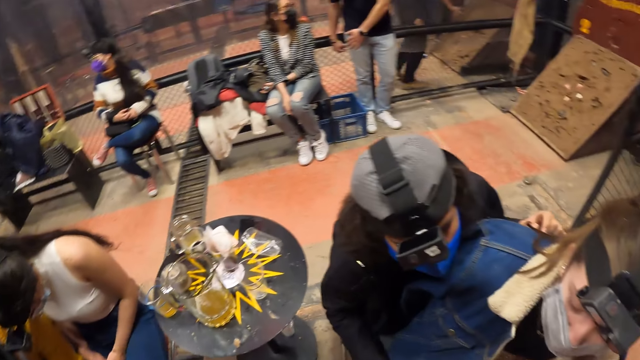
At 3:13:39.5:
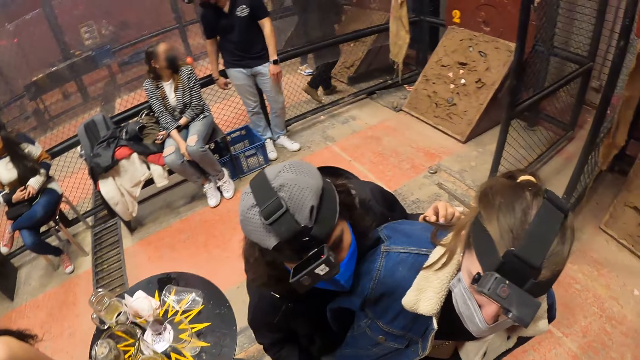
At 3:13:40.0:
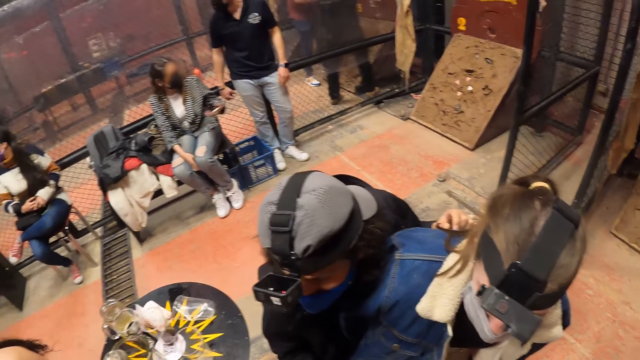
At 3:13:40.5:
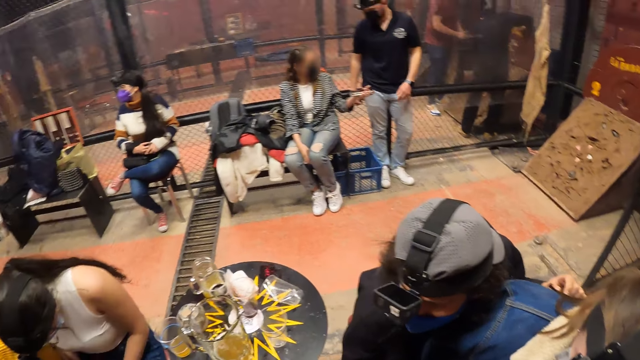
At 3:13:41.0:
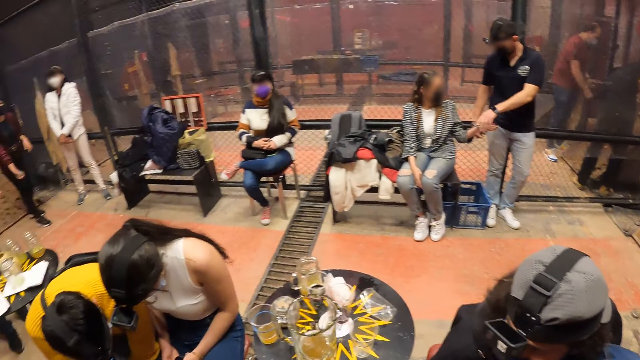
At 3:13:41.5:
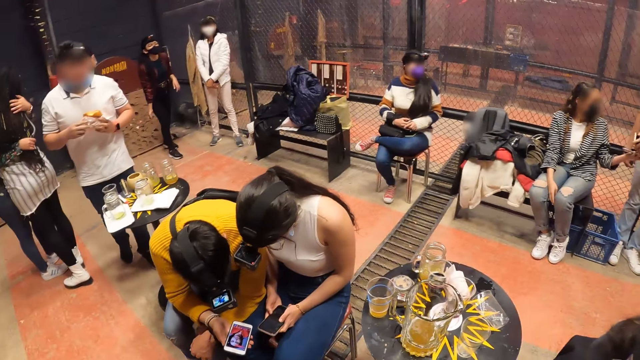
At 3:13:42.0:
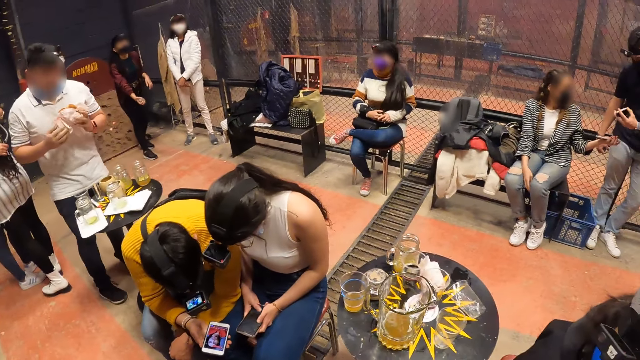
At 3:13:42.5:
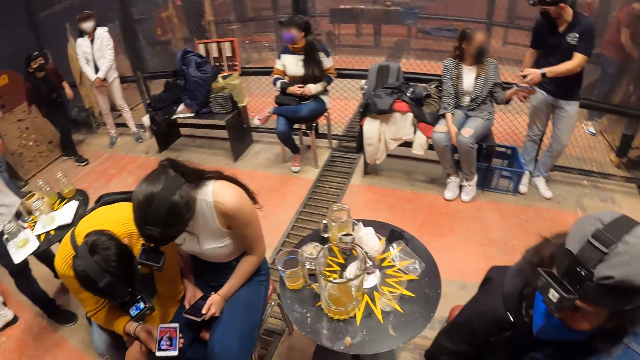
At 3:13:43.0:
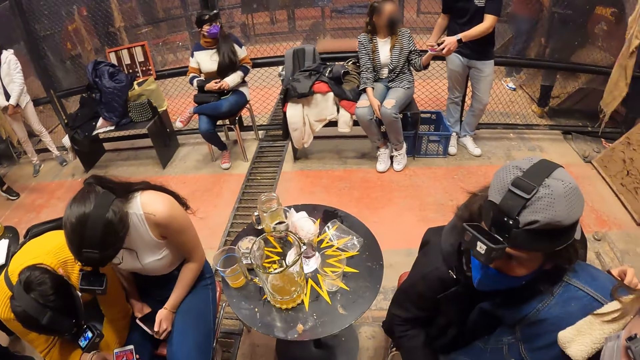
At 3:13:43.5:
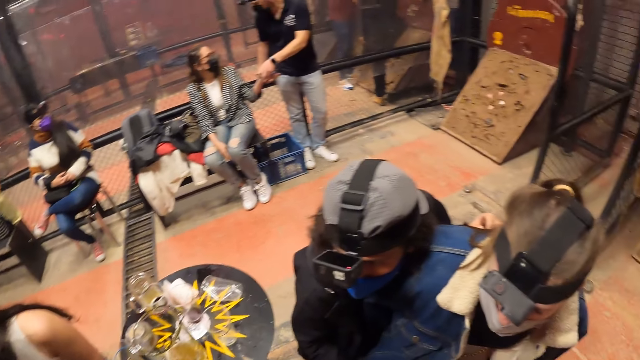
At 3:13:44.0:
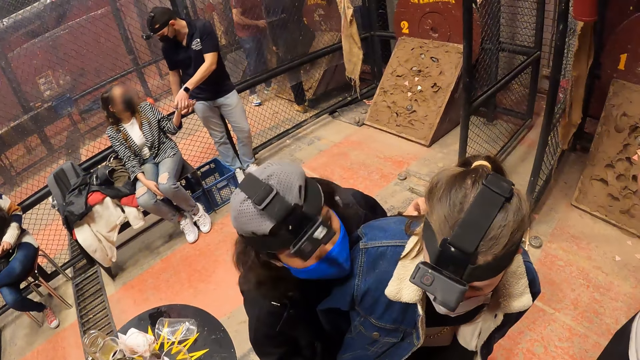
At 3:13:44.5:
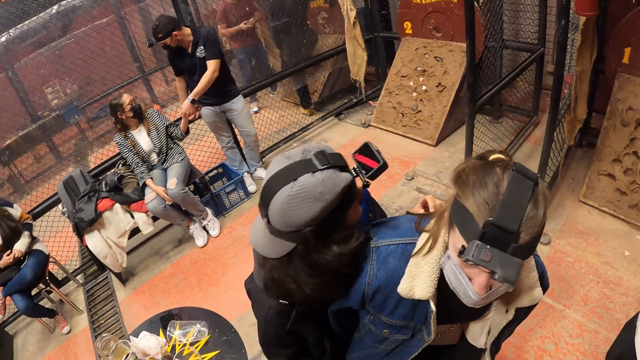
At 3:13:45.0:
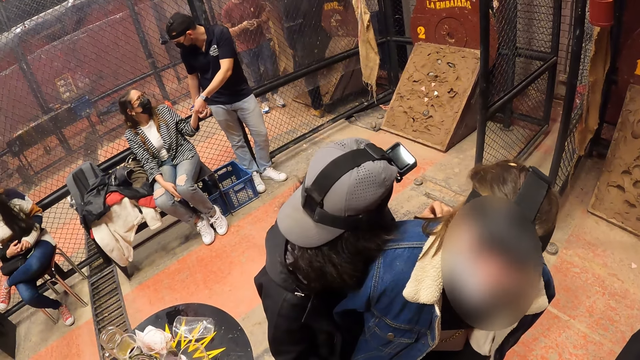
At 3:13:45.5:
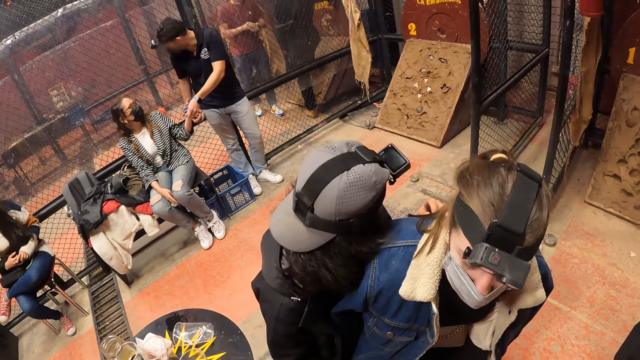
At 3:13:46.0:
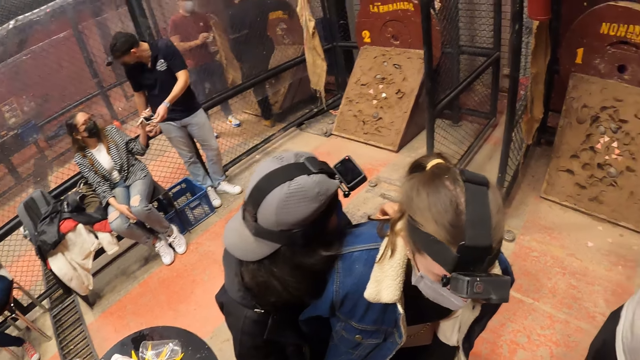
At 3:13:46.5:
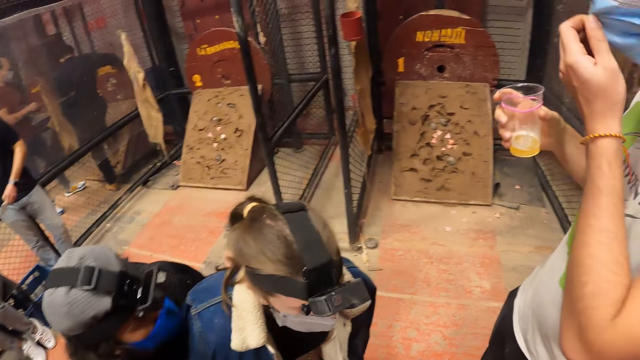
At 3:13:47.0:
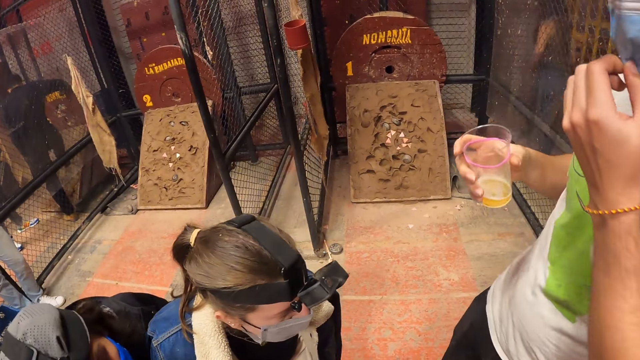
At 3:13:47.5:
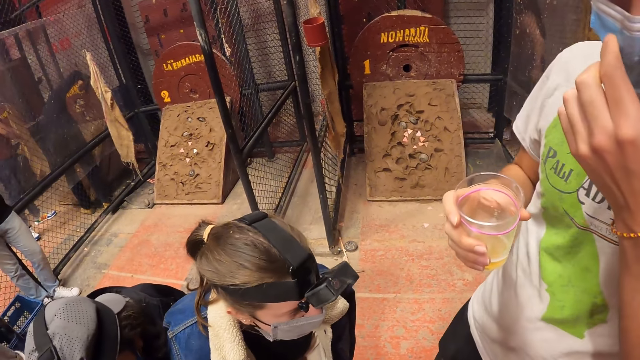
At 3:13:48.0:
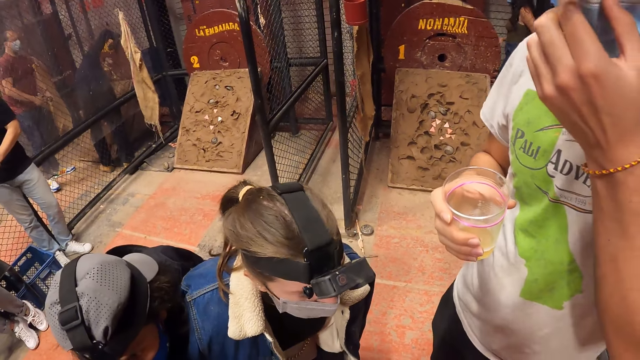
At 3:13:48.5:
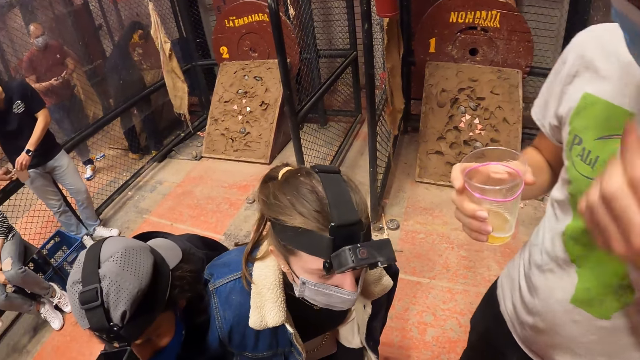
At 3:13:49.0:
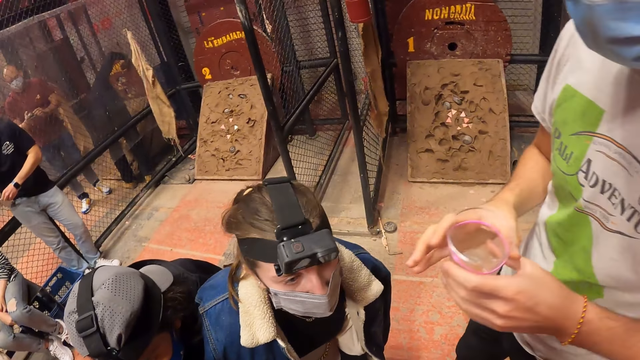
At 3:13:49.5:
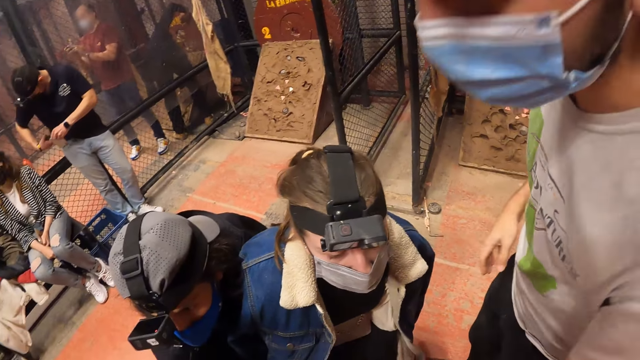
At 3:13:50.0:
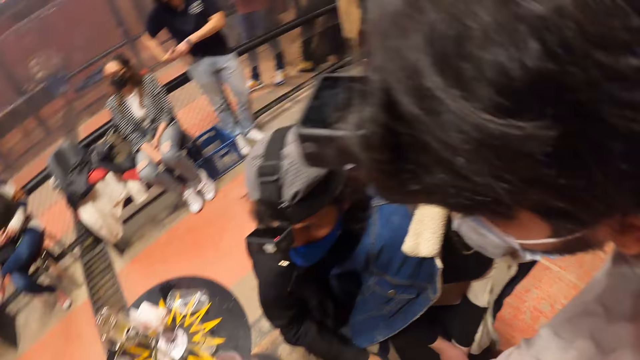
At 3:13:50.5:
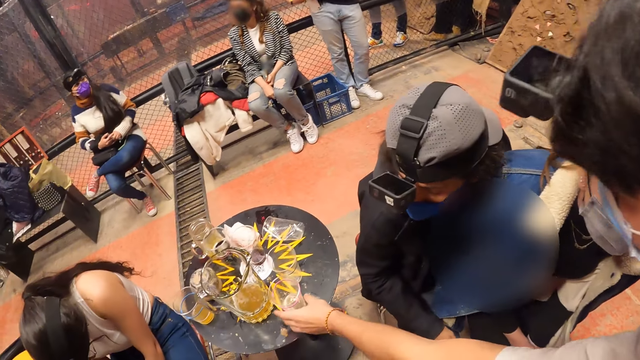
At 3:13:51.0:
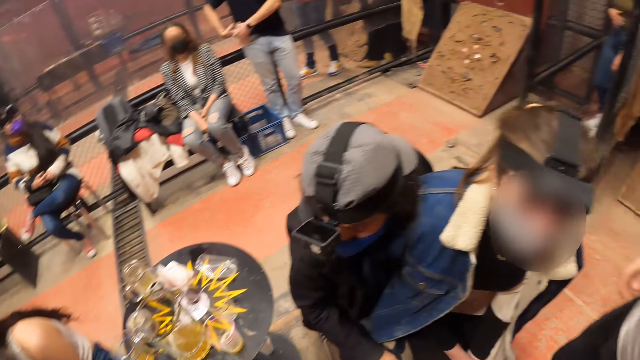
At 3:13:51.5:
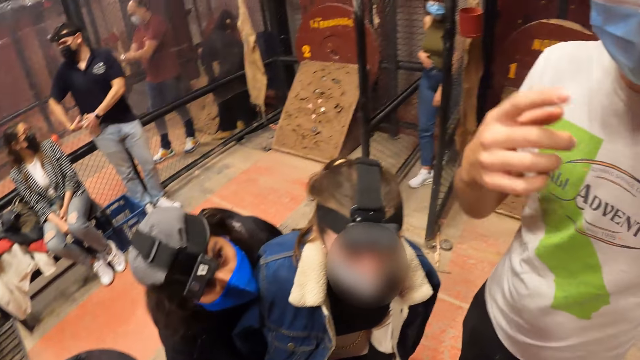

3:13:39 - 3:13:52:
A man touches a facemask on his face with his left hand. The man passes a cup in his right hand to his left hand. The man places the cup on a table with his left hand.

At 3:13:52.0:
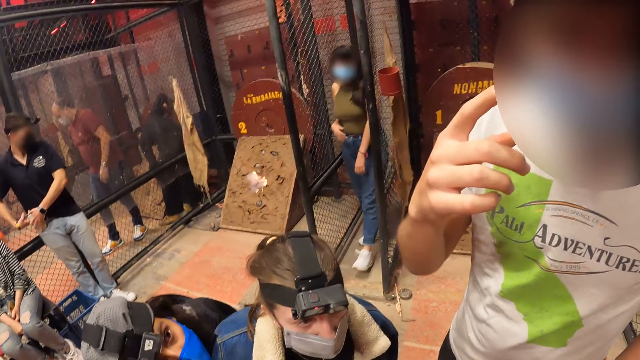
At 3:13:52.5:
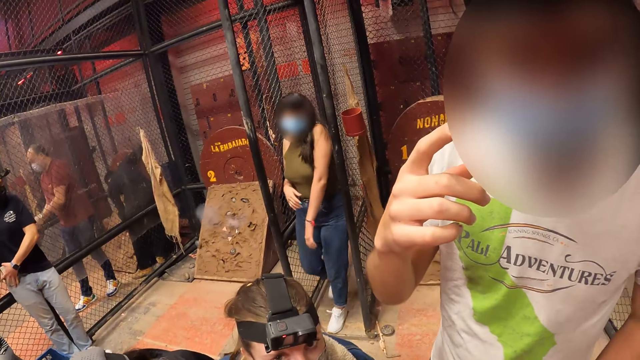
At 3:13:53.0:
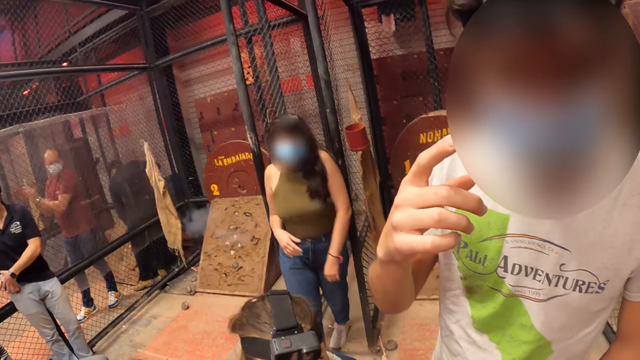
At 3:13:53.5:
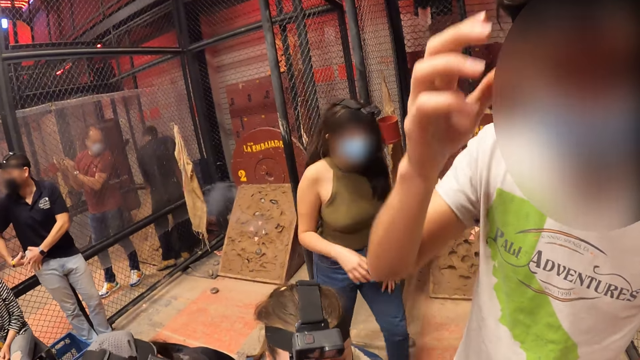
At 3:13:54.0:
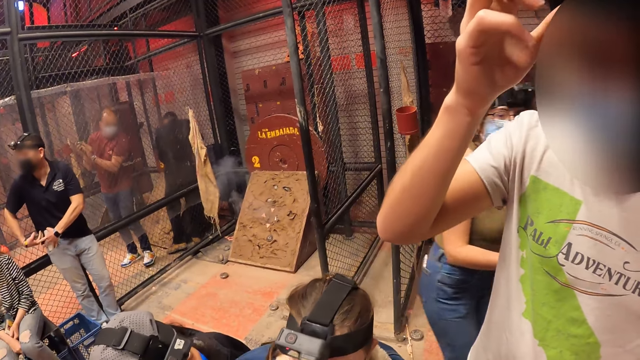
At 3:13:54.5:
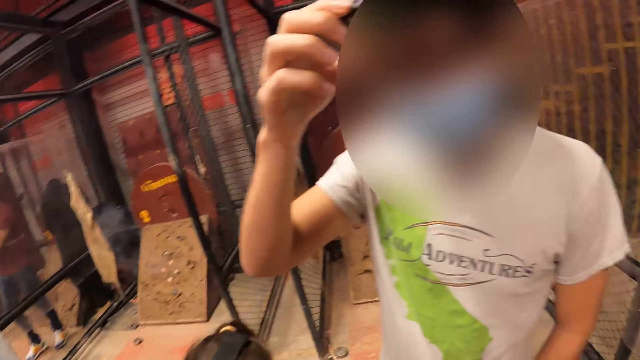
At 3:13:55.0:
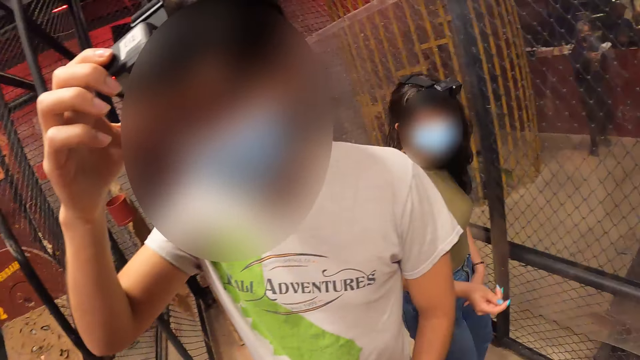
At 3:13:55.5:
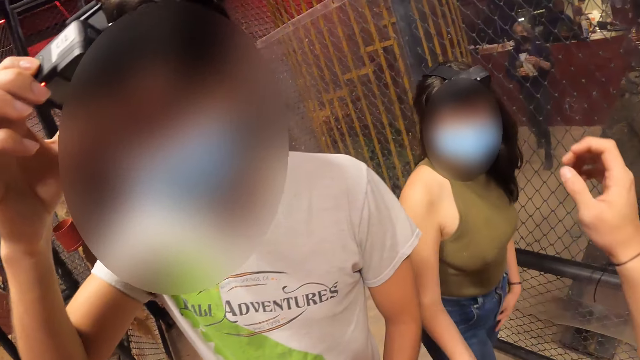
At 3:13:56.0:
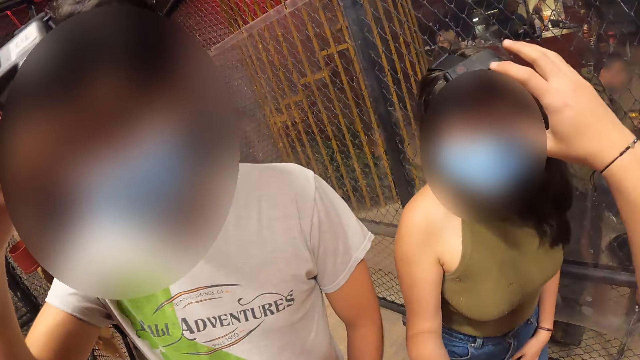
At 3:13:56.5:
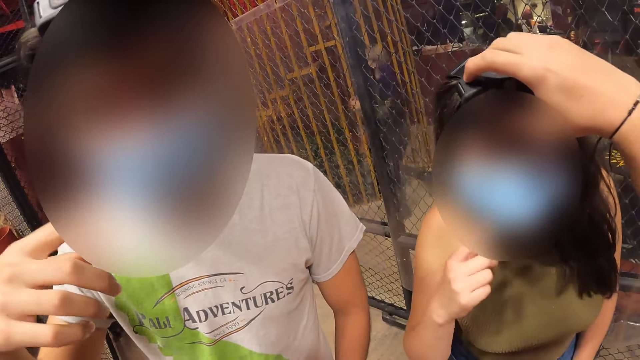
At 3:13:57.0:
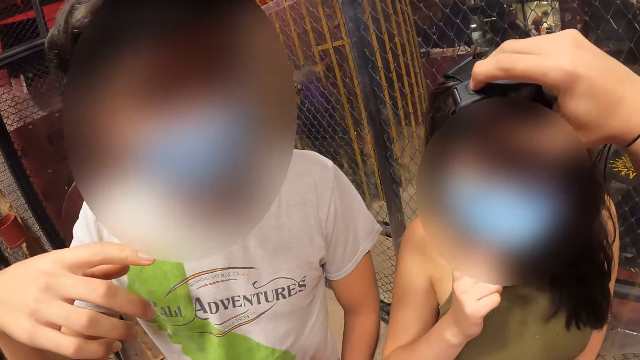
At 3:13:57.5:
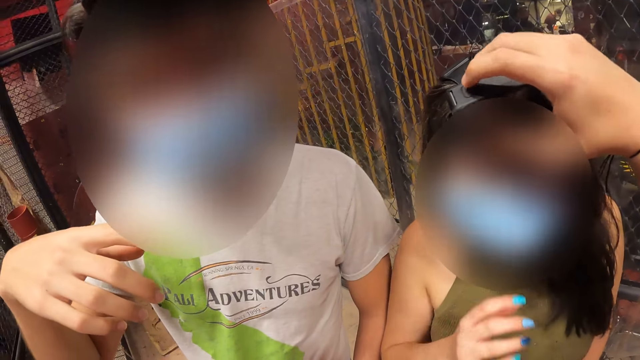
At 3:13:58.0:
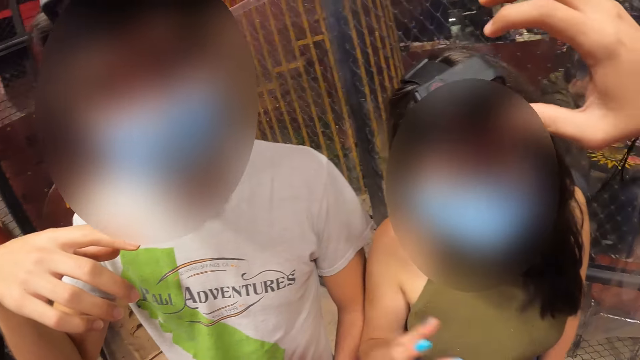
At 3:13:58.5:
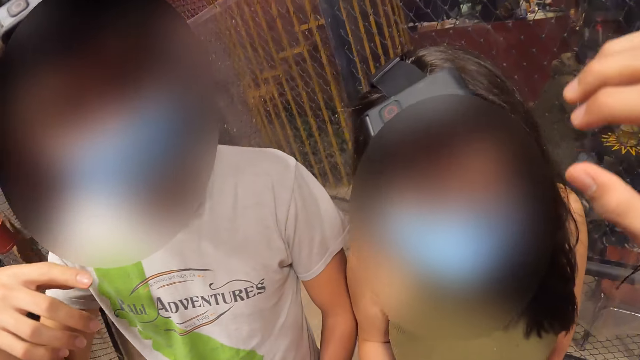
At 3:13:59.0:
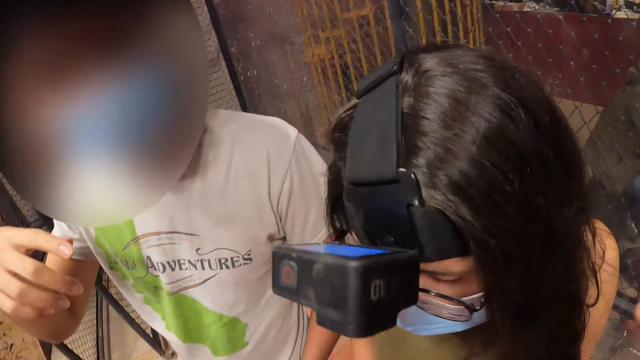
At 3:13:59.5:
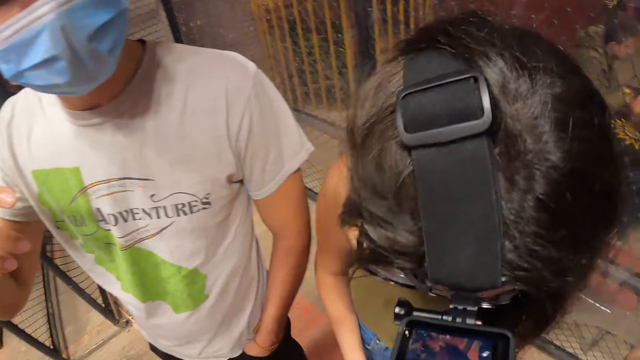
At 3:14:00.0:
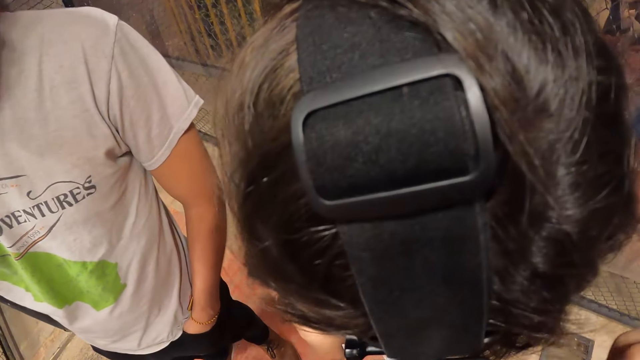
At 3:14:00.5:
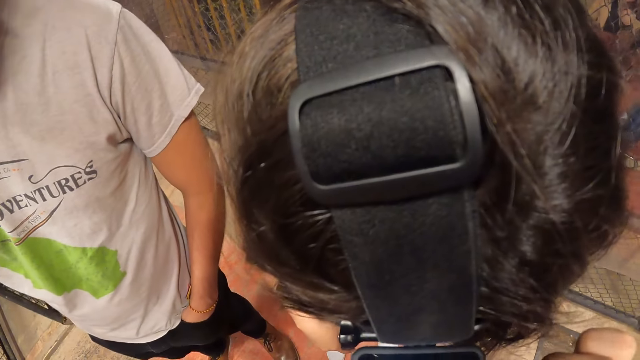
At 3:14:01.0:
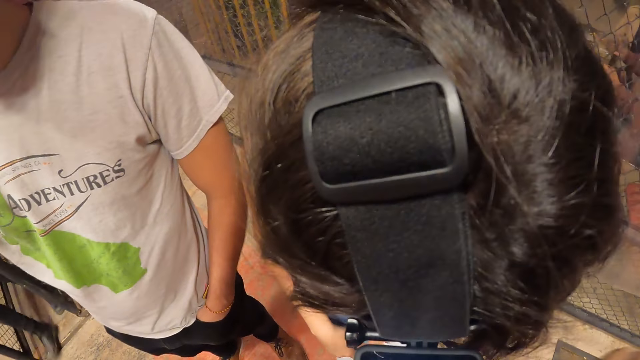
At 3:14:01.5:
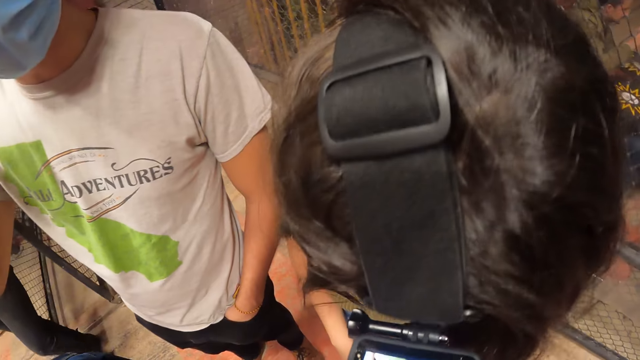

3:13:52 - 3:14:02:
The man gesticulates with his right hand. The man touches his head with his right hand. The camera wearer talks to a person. They touch a camera on a woman's head with their right hand. They hold the woman's camera. They activate the woman's camera. They remove their hand from the camera. They look at the woman's head camera belt.
